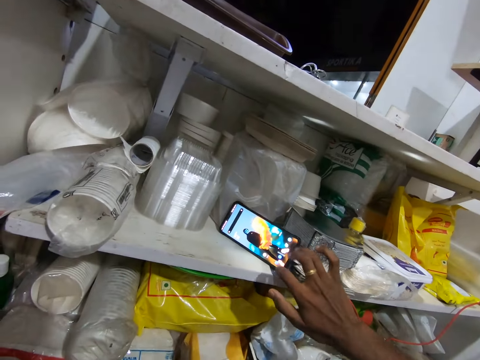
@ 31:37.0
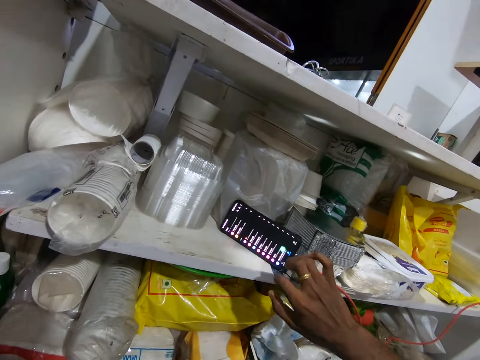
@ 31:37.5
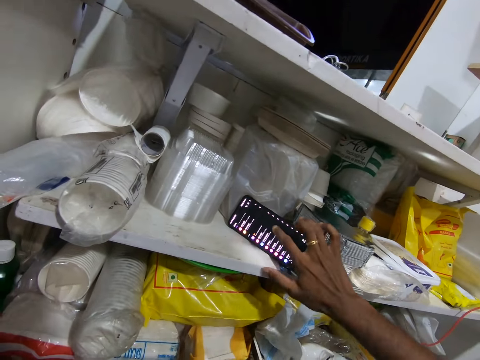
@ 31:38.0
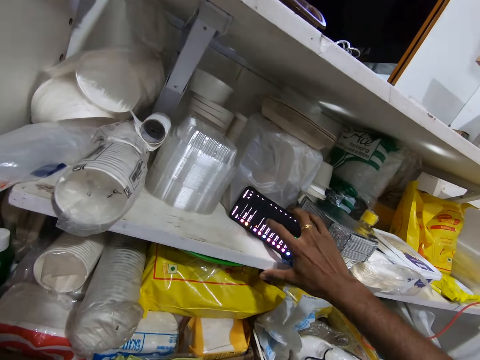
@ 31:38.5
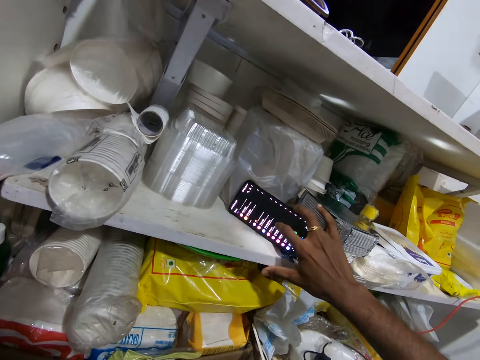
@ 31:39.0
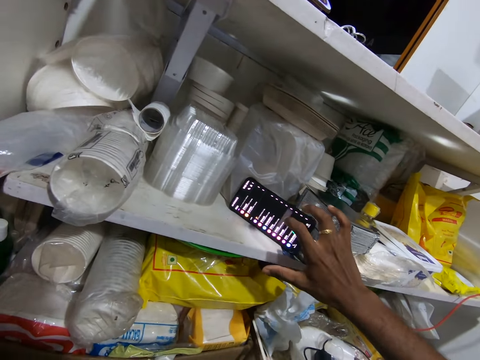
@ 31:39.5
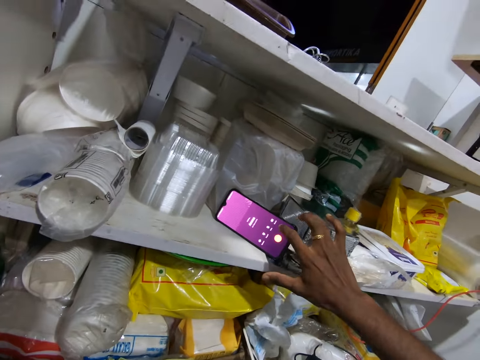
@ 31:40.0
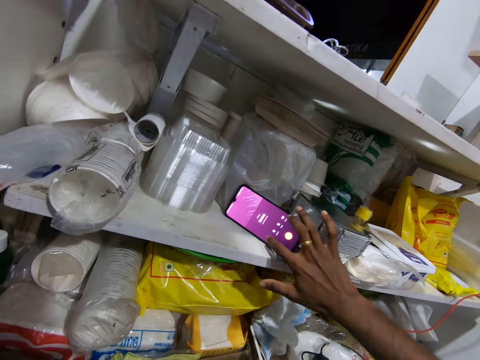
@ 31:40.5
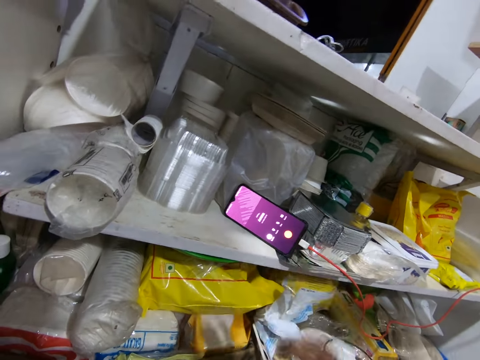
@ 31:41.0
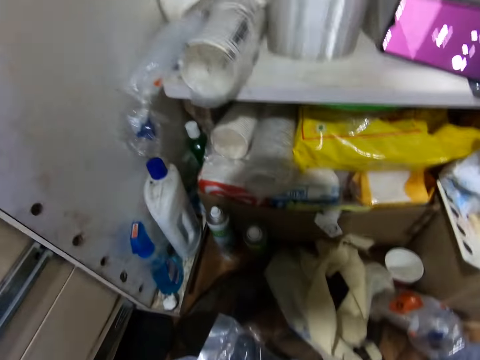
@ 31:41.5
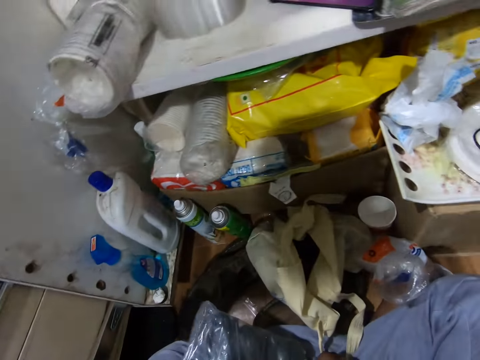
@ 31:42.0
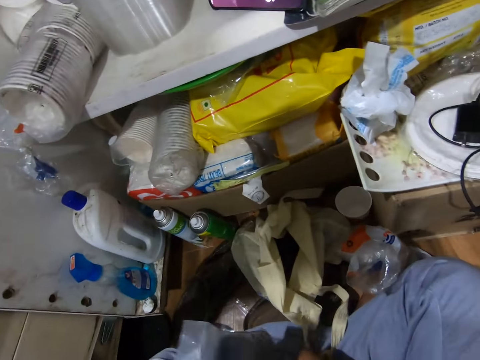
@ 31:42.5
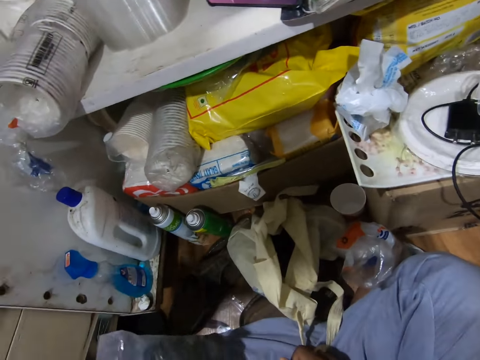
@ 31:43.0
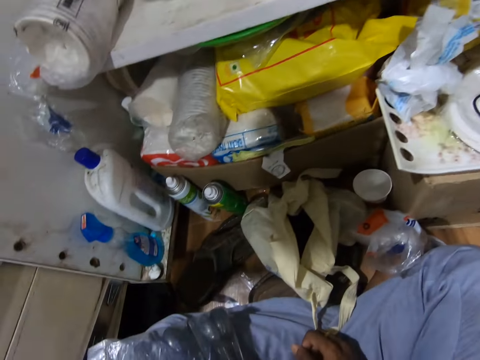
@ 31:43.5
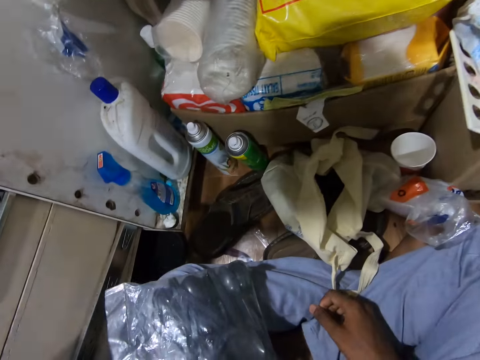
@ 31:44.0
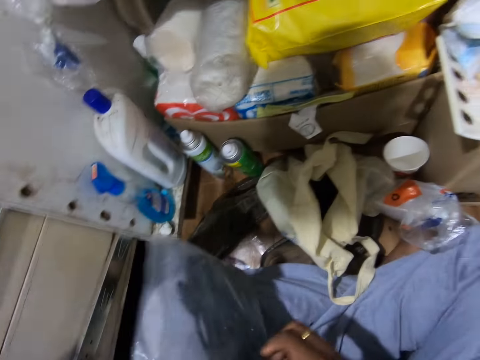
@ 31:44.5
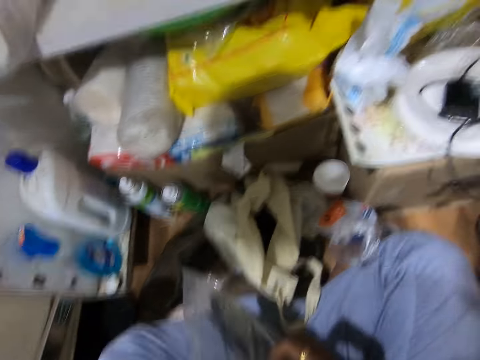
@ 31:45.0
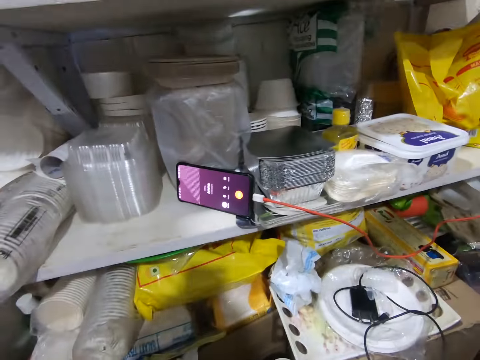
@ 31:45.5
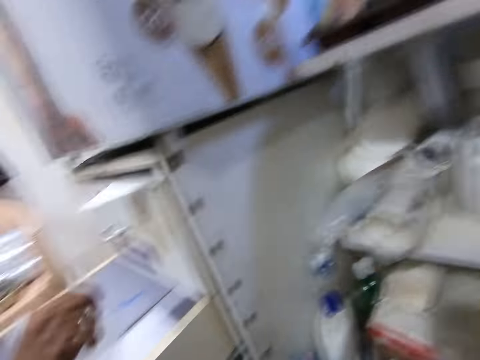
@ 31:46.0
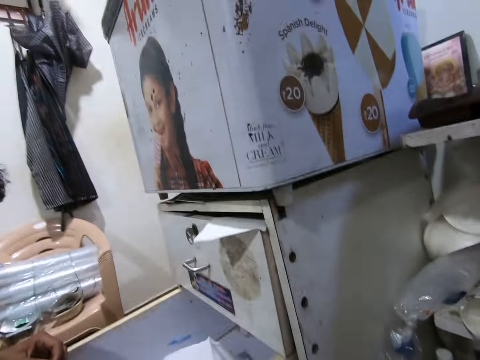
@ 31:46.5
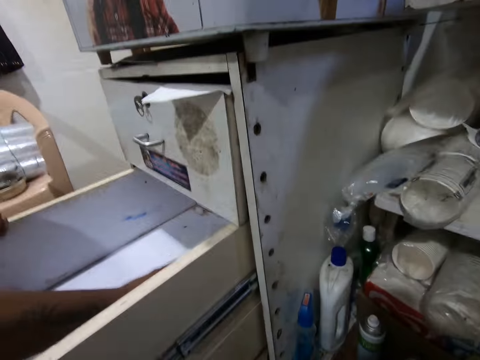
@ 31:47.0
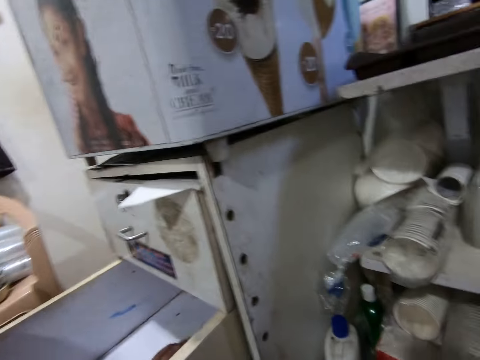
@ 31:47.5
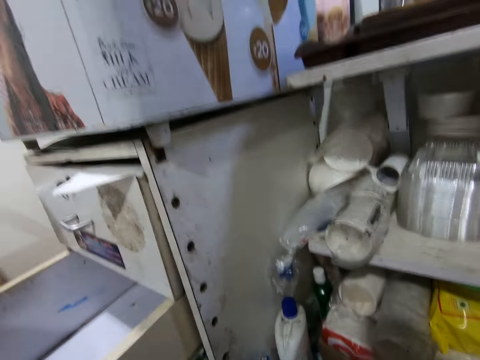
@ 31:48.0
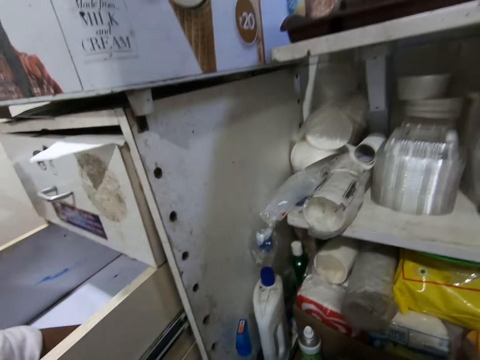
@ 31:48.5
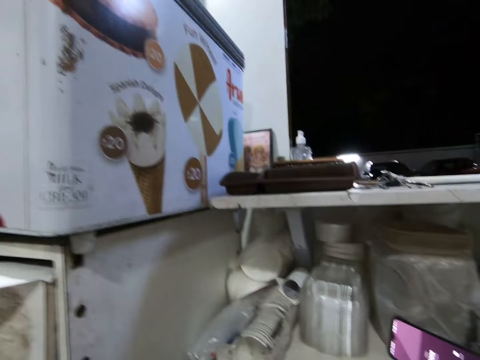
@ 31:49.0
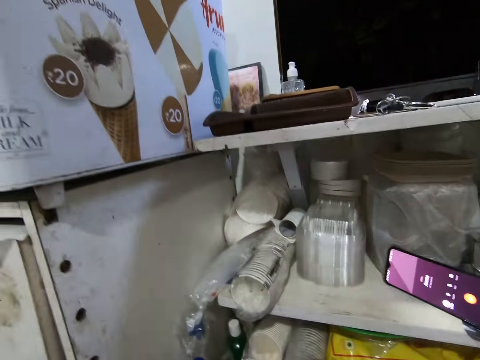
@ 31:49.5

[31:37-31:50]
The camera wearer taps the phone. He shakes spoons in the zipper bag. He places his right hand in the shelf. He interacts with a man.

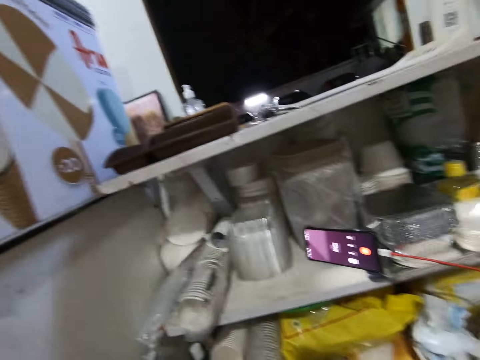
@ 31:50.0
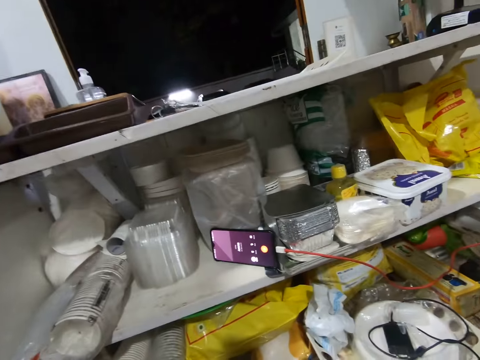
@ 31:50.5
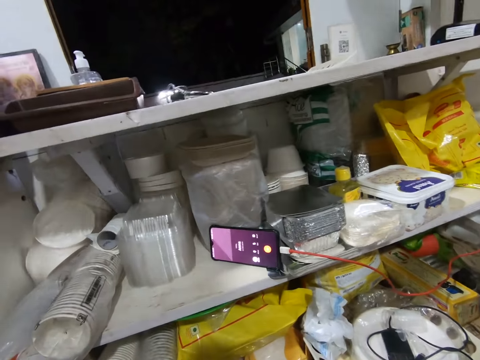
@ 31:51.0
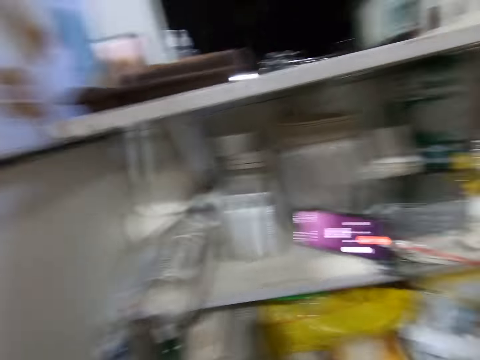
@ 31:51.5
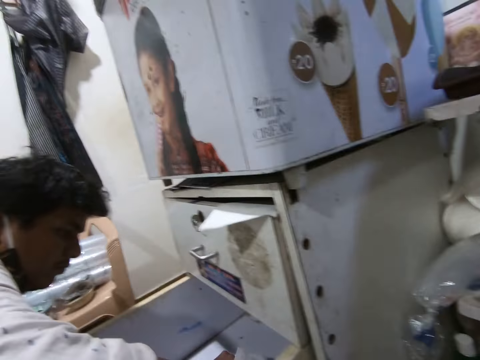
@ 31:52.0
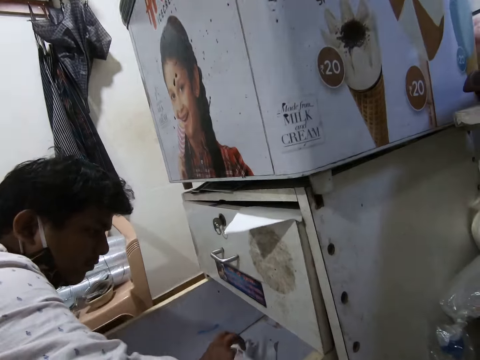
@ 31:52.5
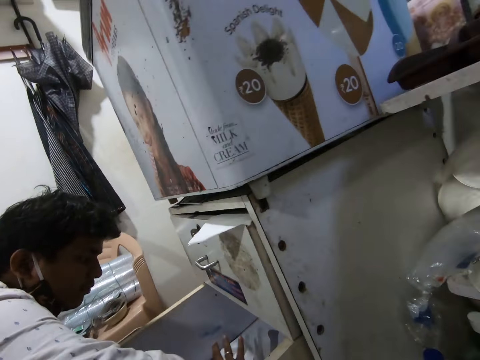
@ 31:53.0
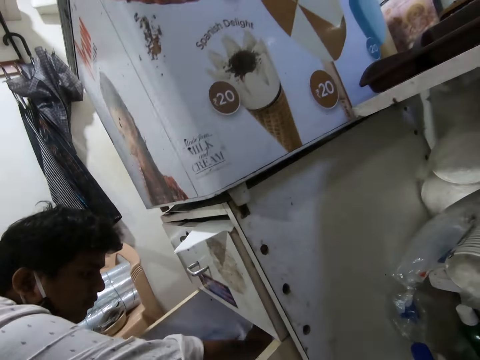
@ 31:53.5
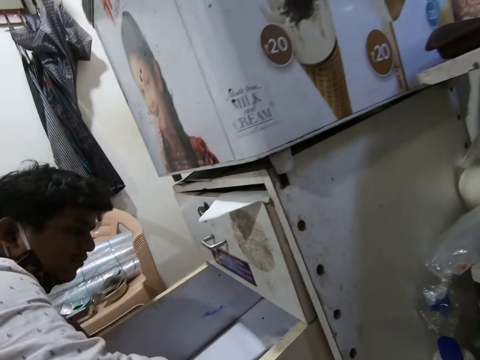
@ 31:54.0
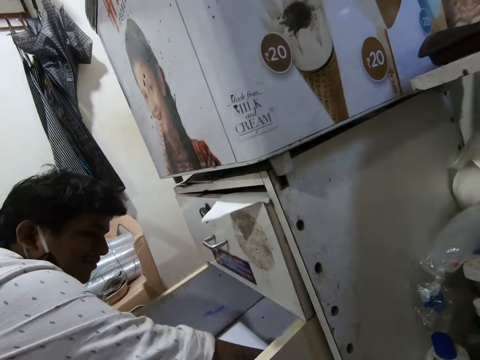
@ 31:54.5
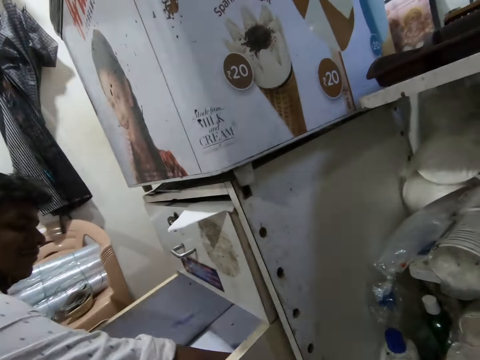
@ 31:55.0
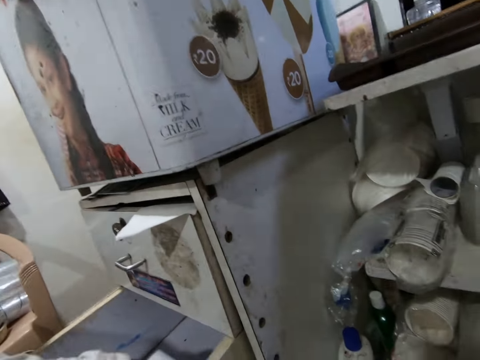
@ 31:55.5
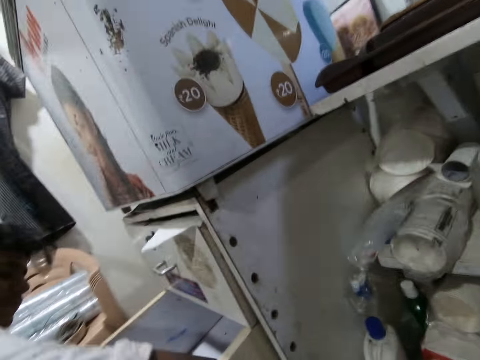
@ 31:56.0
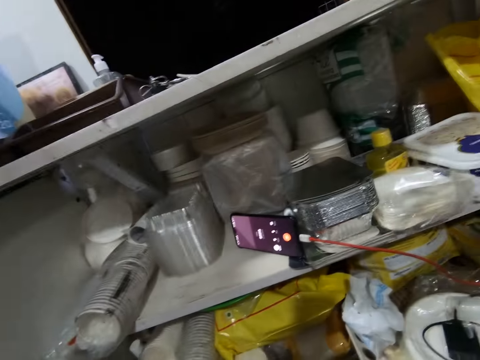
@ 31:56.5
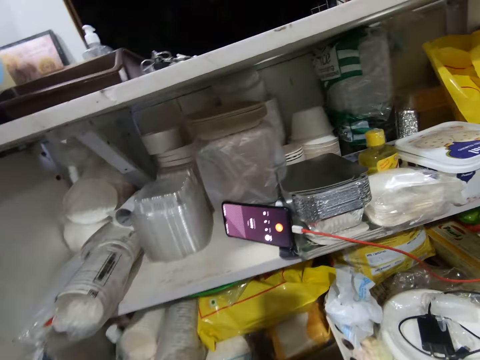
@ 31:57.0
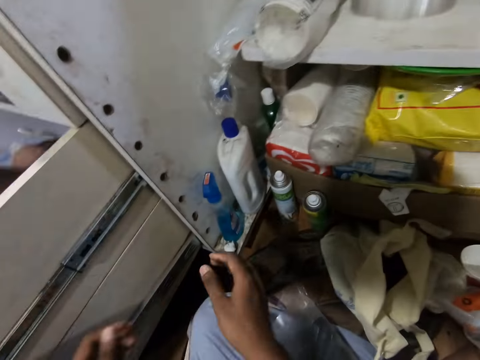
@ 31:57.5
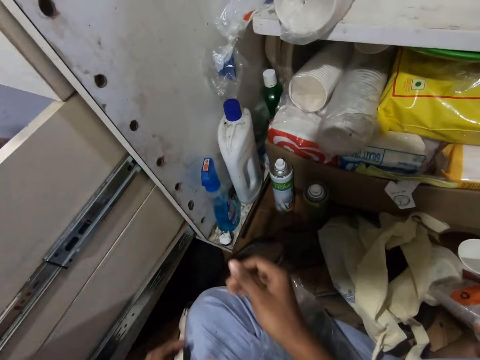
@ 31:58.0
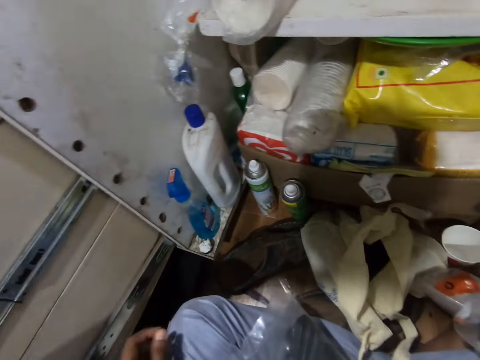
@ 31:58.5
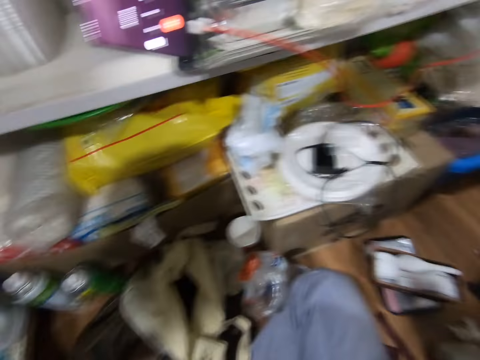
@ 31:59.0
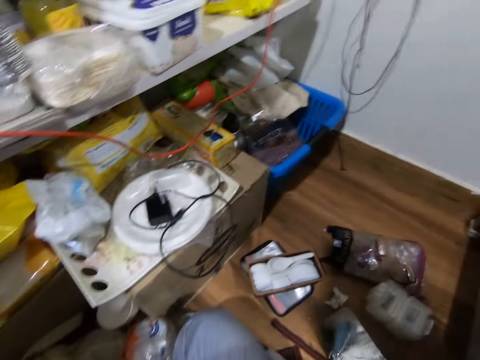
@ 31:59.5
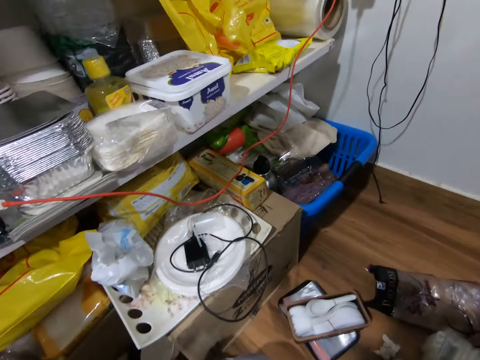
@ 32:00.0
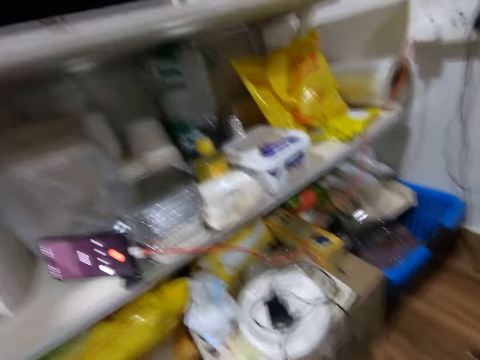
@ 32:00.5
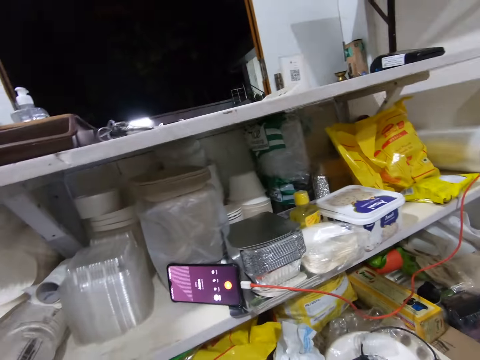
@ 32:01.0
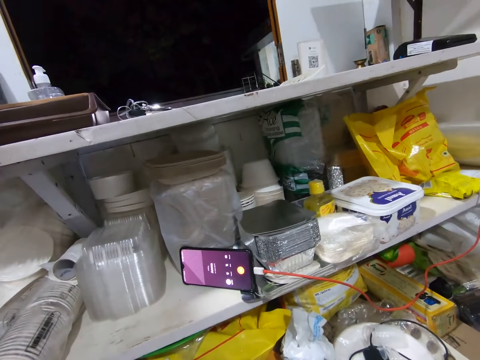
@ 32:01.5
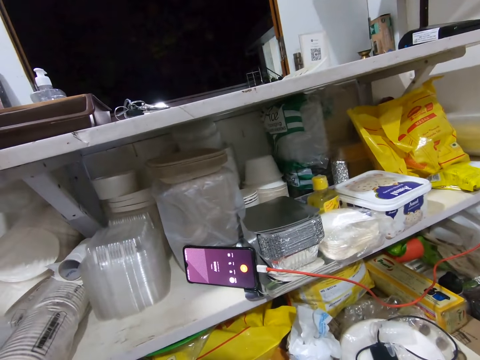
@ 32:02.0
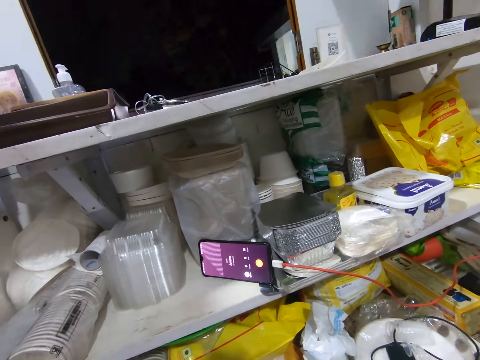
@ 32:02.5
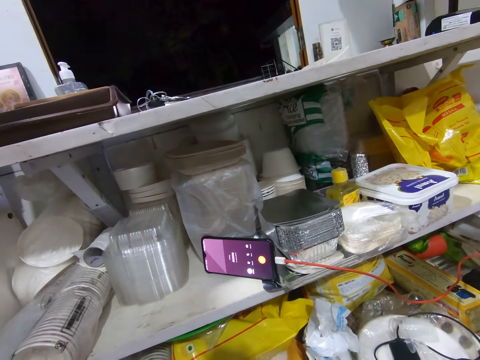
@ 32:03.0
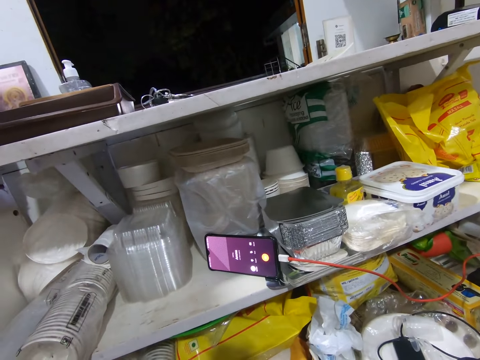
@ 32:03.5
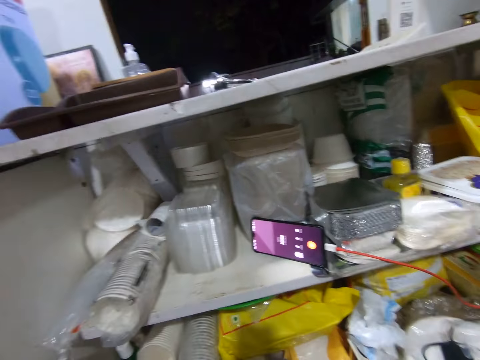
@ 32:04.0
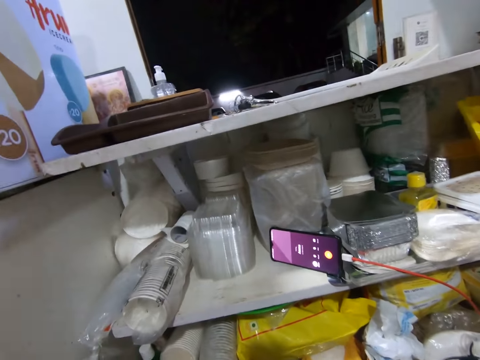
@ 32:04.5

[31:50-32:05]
The camera wearer looks around the room. A man cleans a drawer. The camera wearer wipes his pants. He looks around the room. He looks at the phone.
